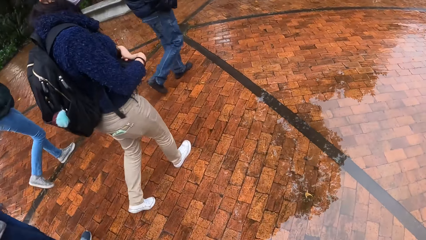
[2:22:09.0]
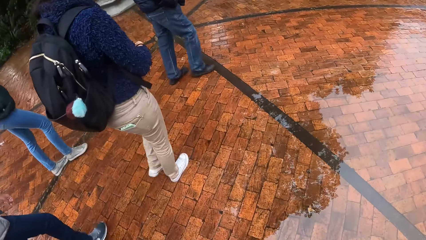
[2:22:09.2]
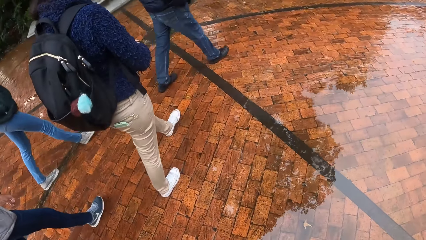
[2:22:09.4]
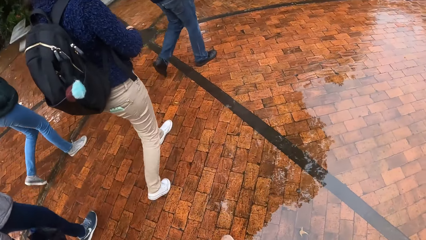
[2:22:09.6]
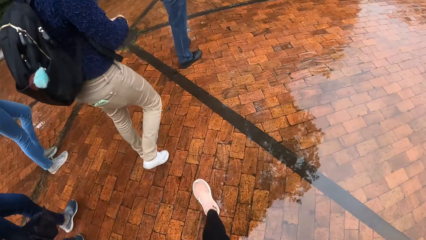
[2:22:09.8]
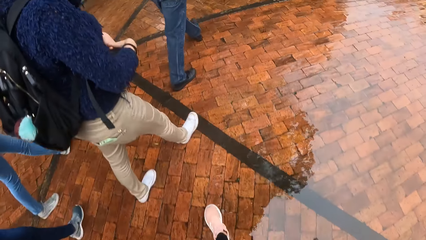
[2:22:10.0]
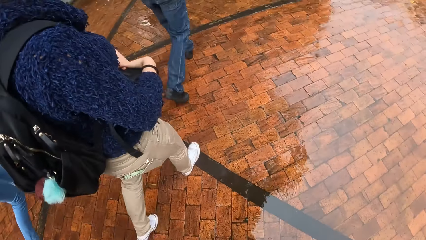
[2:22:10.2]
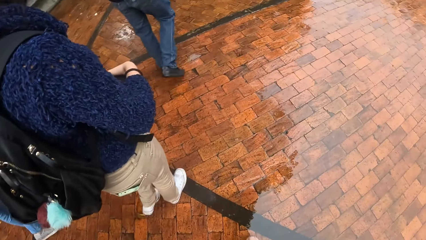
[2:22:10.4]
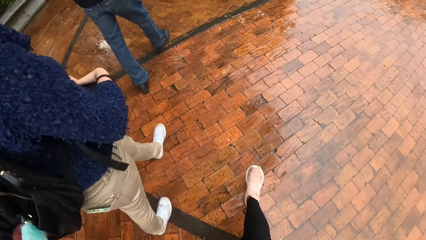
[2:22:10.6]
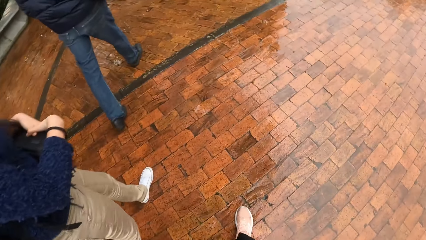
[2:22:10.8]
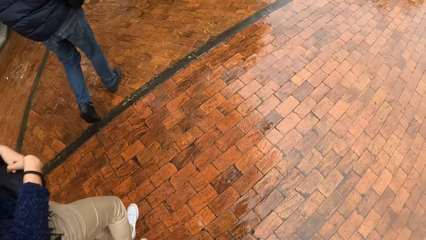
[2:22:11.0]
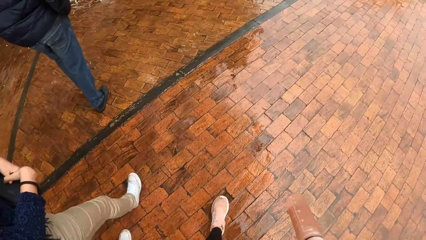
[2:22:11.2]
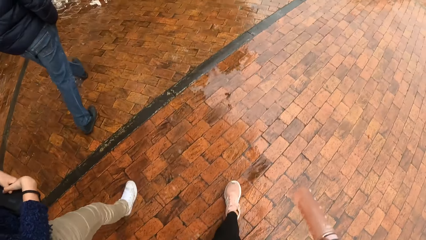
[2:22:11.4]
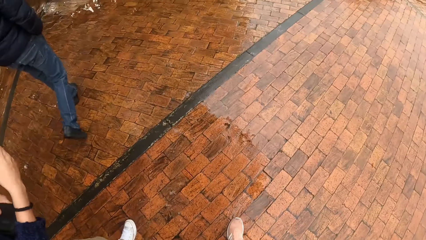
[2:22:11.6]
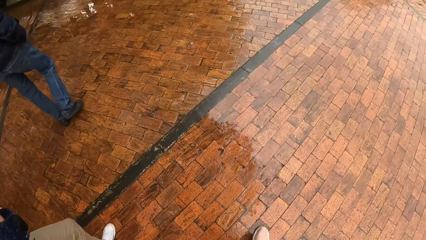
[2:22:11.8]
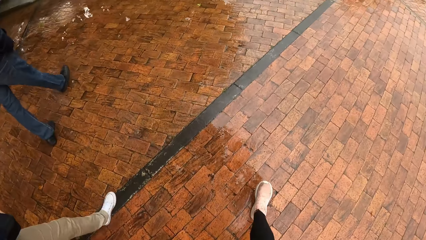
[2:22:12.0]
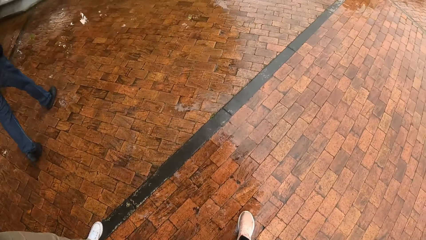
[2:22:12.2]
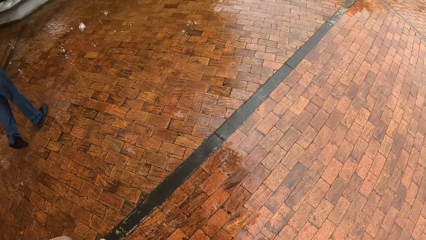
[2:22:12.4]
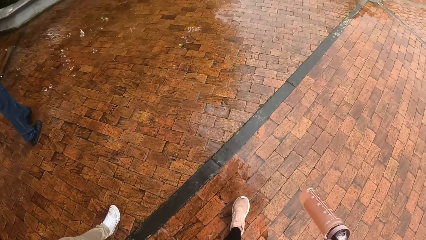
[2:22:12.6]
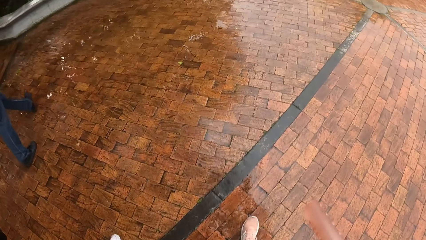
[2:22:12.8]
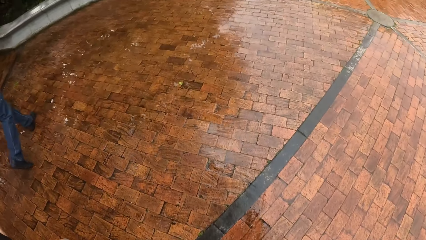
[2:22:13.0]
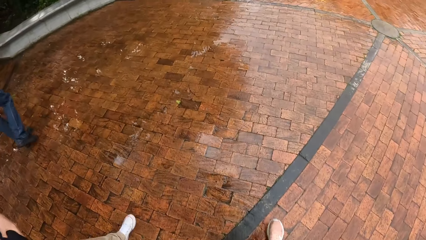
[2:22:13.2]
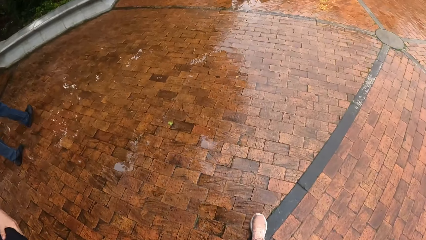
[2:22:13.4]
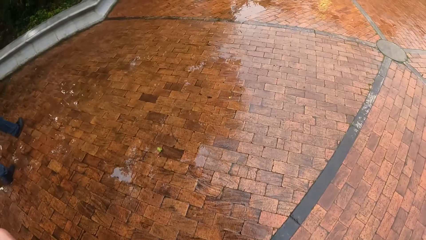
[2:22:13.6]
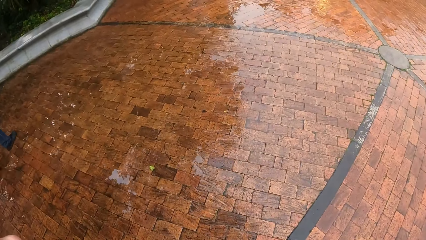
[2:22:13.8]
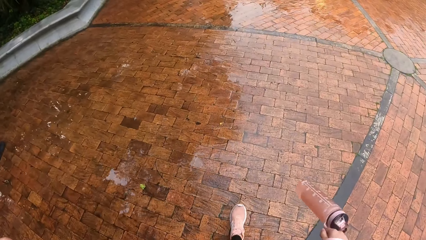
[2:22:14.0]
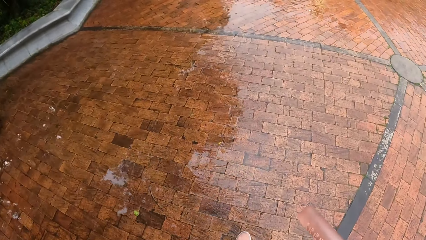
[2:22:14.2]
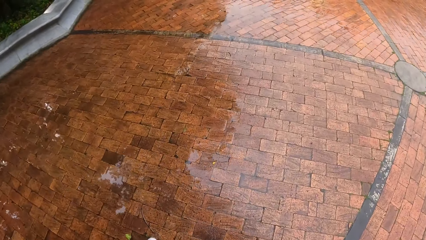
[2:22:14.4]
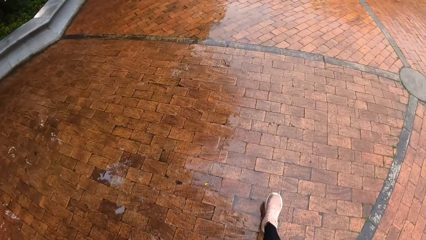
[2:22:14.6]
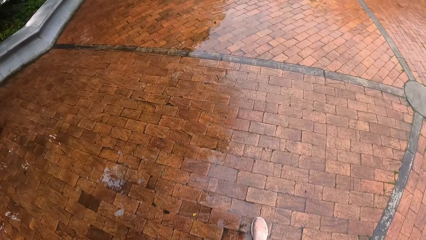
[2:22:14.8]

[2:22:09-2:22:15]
Ladies and a man walk on a pavement.

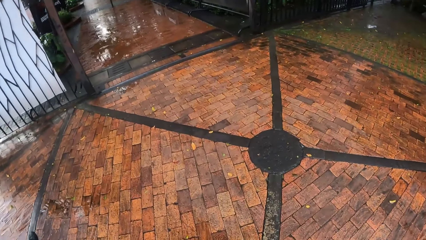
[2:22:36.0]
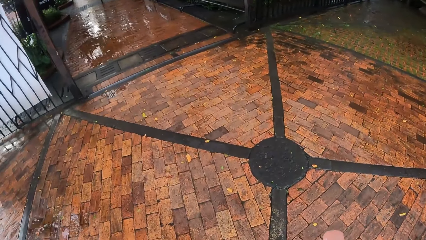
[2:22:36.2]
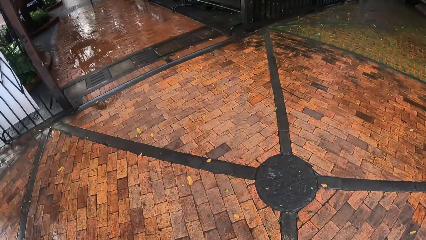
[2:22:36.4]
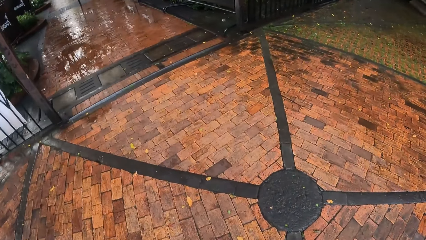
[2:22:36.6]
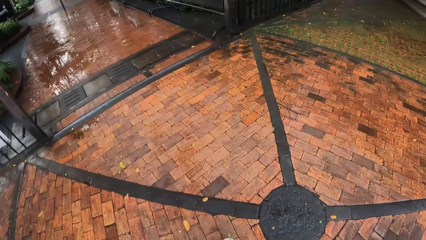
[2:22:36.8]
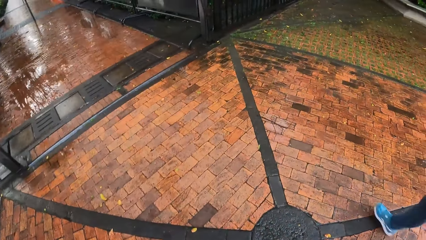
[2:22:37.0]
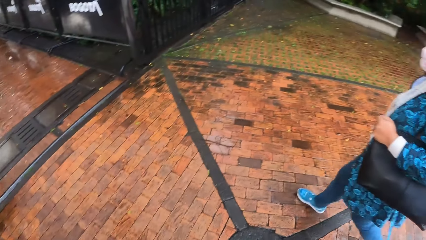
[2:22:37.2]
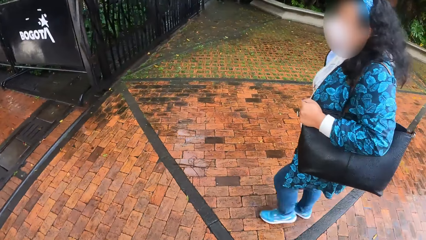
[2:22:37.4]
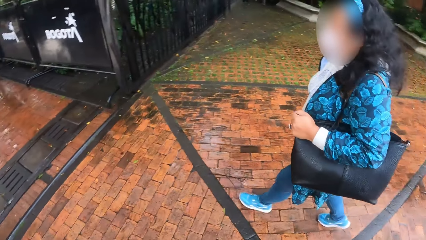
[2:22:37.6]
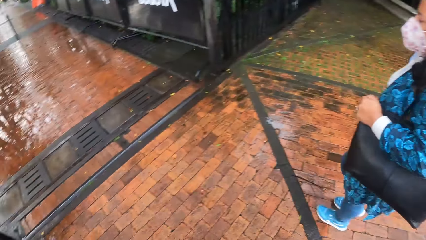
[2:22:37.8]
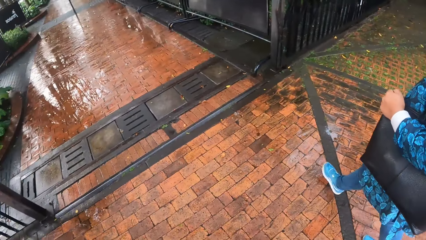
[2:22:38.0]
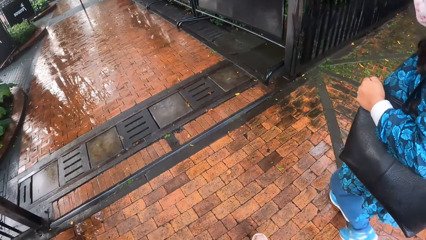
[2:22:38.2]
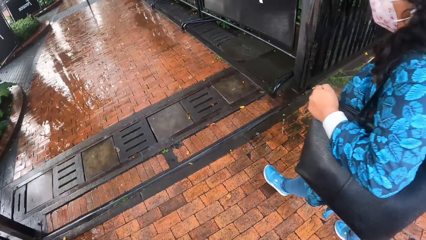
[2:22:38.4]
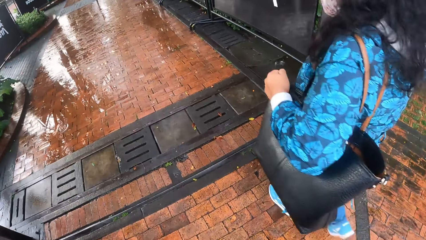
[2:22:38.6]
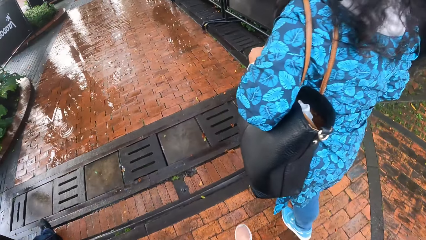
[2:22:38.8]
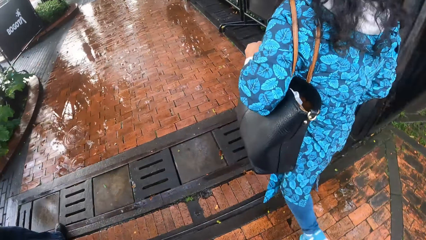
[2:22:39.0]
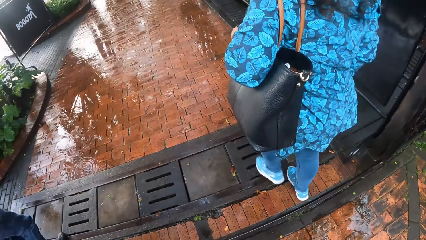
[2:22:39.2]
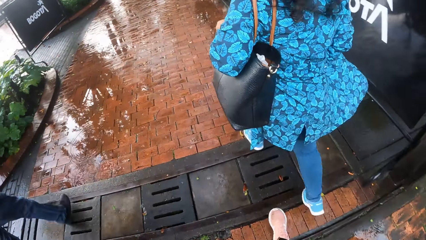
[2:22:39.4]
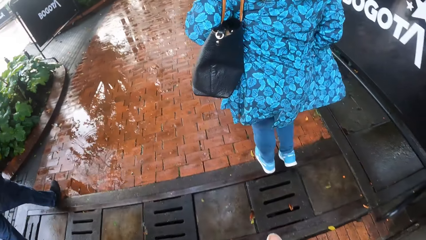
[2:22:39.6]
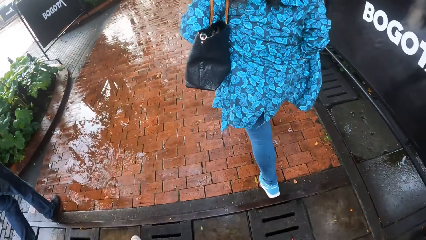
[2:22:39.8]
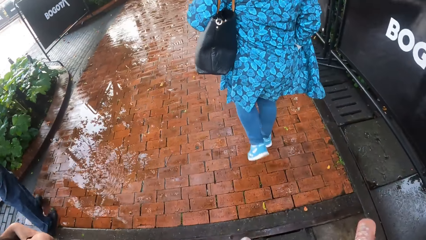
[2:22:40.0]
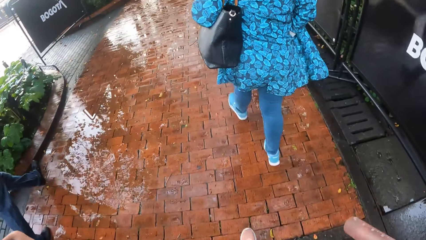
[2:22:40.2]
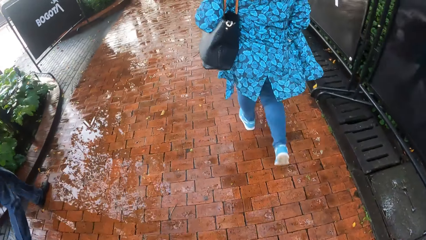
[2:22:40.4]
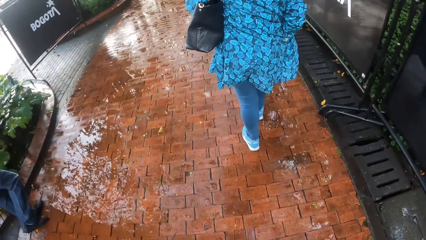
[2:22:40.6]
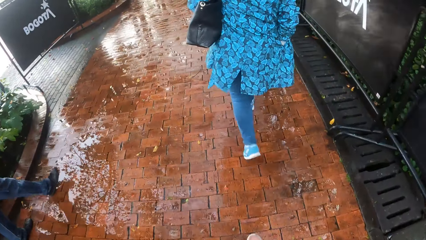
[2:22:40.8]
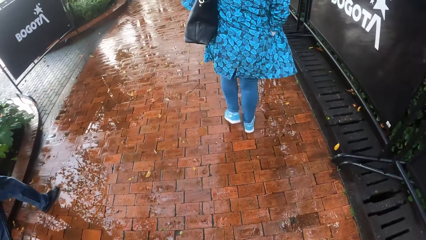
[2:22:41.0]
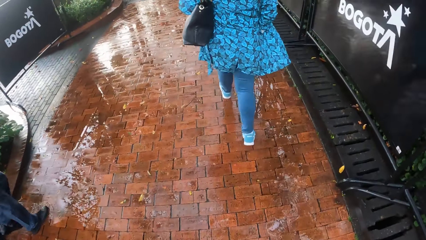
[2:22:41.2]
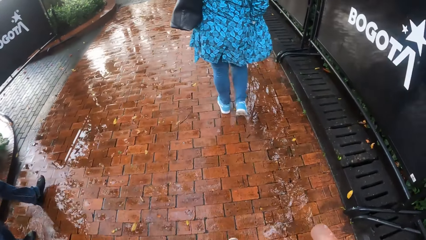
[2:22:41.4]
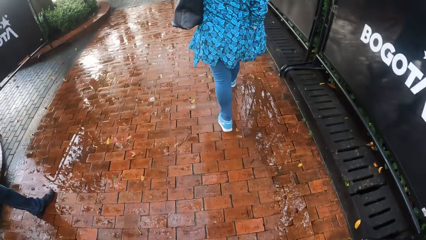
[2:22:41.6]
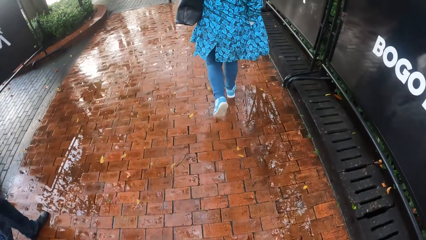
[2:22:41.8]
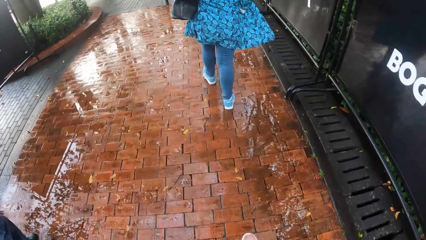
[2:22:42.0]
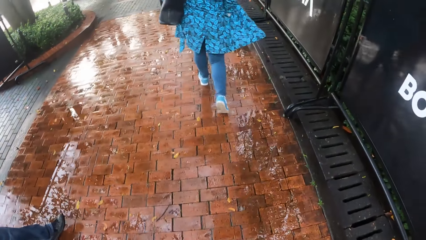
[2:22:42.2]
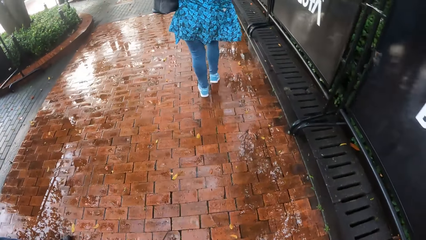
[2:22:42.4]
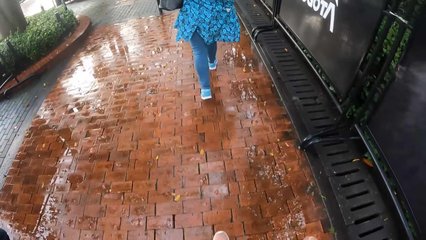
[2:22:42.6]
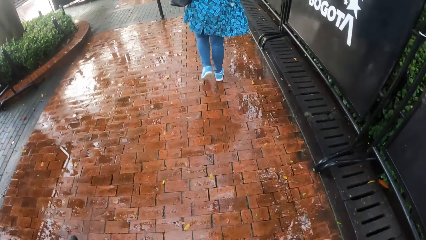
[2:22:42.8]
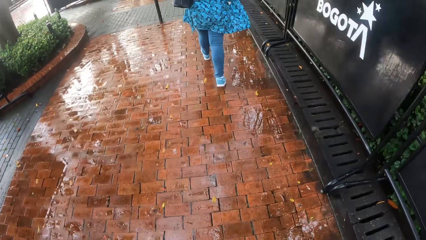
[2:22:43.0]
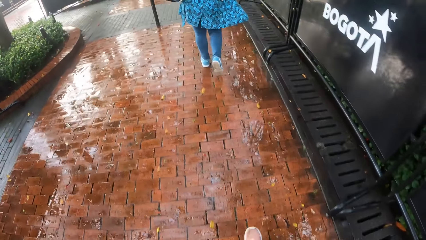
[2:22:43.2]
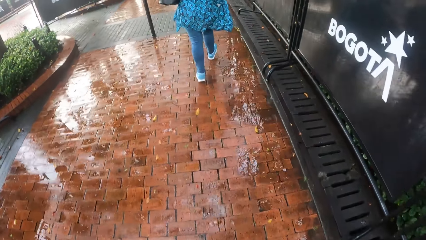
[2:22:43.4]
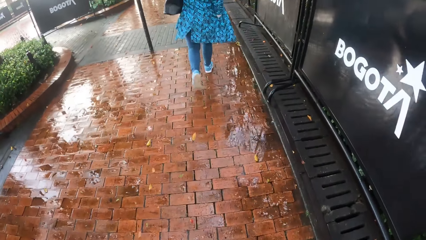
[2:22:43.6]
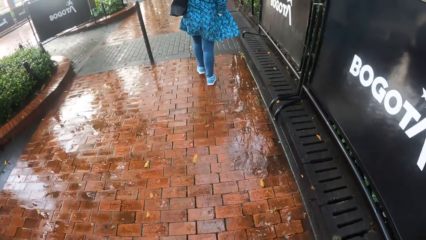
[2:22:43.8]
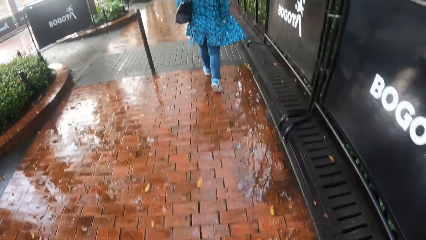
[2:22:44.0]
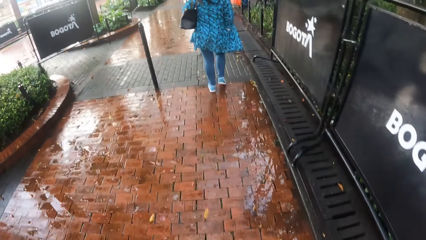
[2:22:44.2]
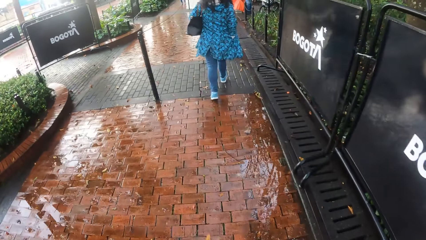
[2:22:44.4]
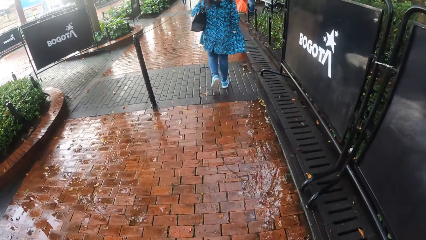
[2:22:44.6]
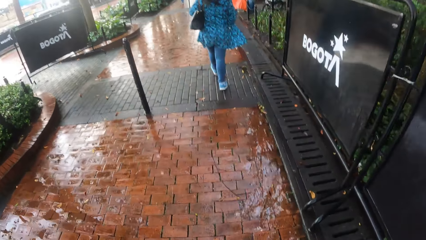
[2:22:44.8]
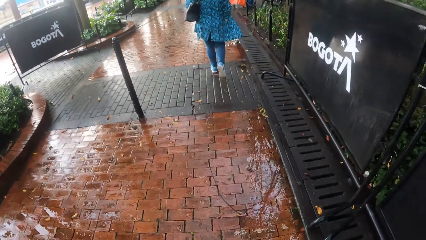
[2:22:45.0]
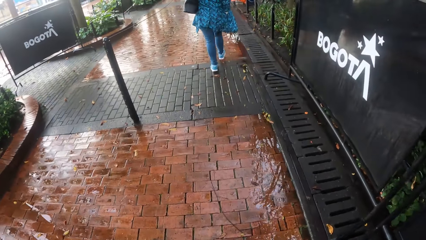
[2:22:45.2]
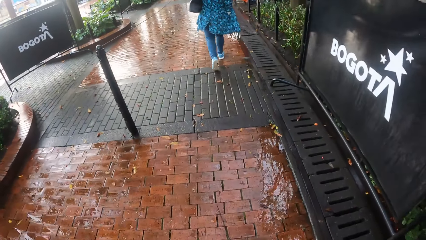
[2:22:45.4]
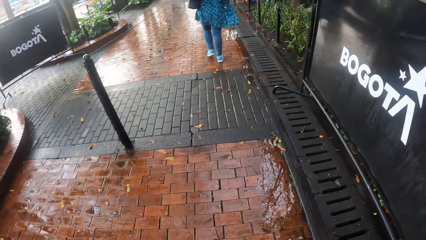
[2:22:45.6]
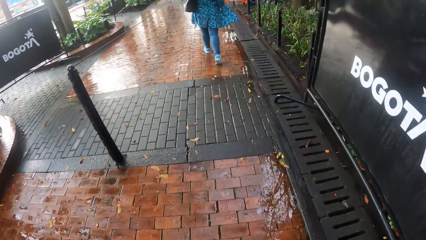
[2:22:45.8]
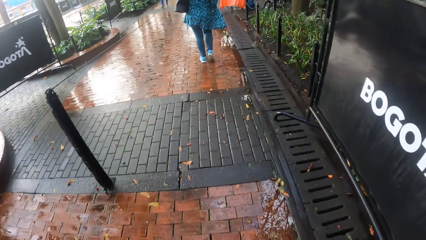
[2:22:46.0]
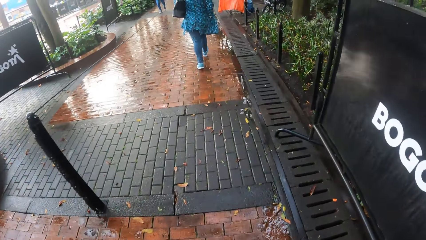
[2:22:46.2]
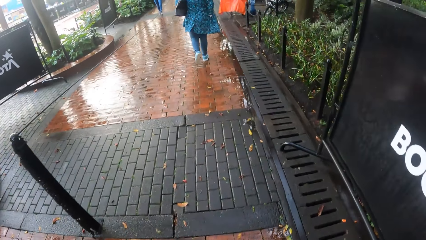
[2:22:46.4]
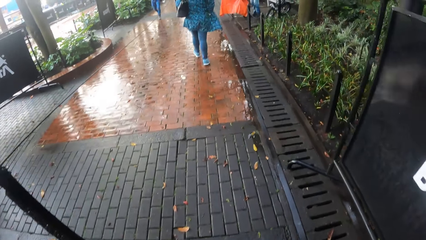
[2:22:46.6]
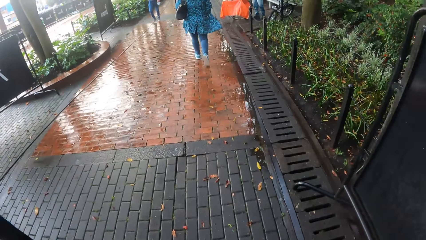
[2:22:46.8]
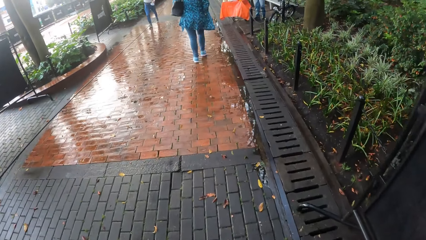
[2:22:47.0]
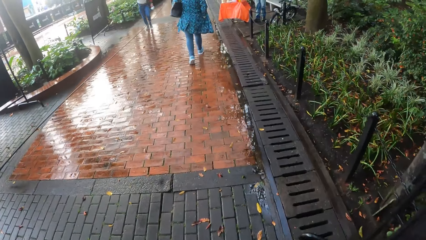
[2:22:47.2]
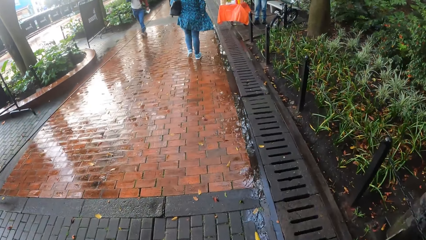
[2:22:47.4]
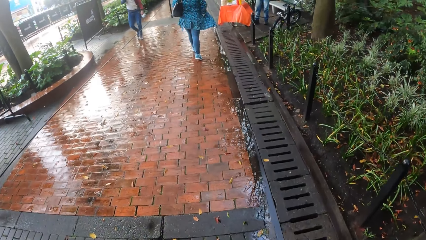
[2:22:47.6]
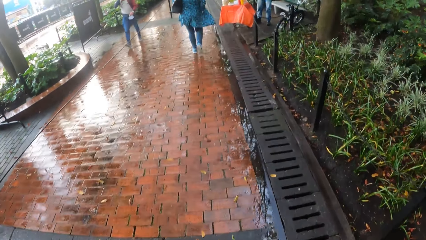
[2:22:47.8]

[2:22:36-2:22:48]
A woman walks past the camera wearer. The woman carries the bag and walks on a pavement.
